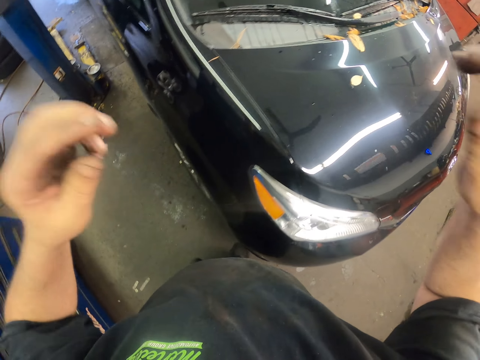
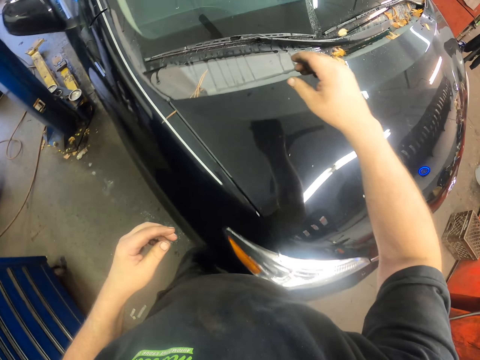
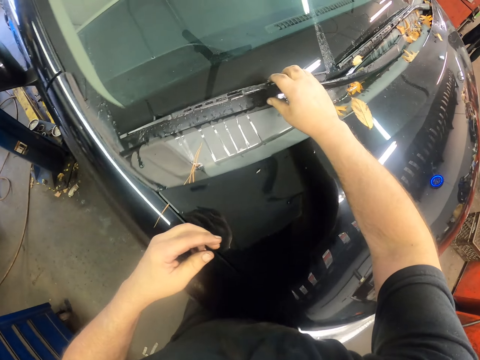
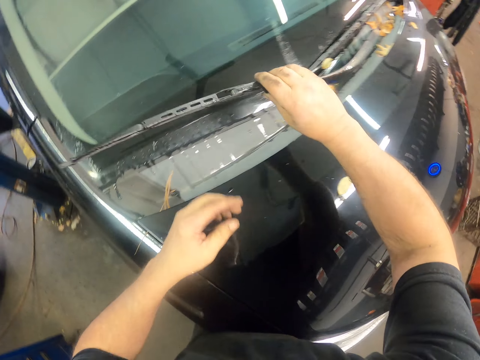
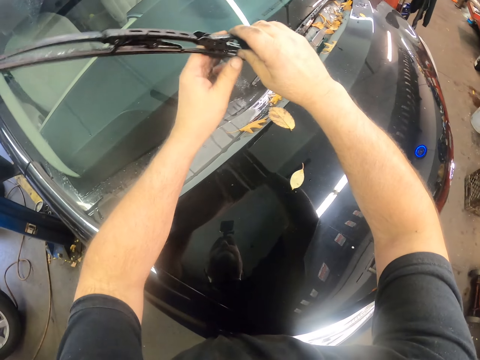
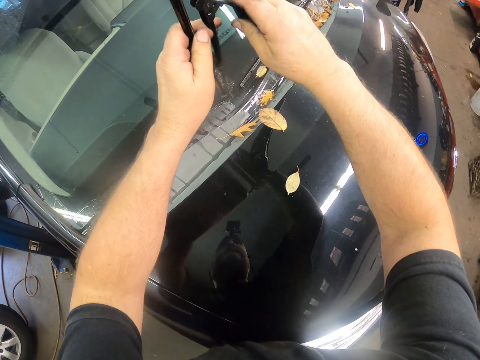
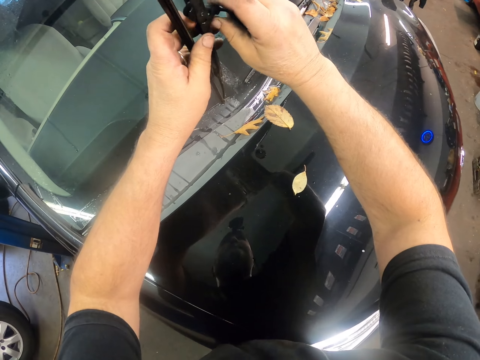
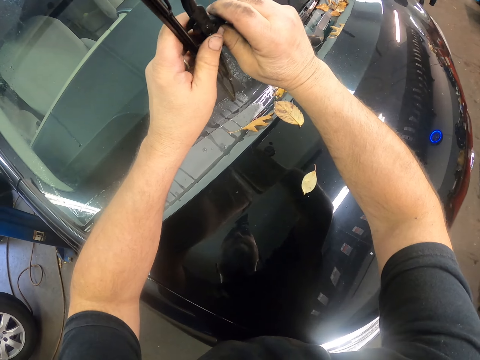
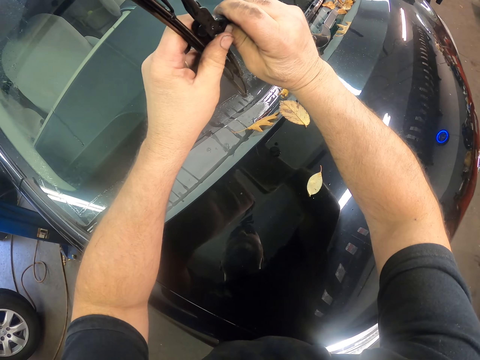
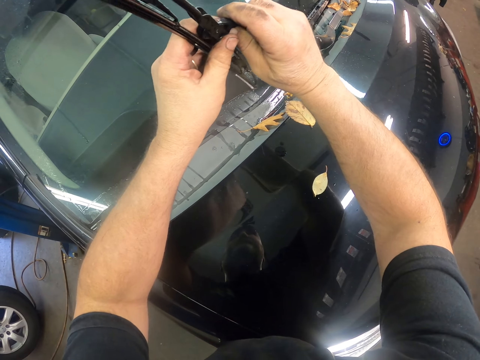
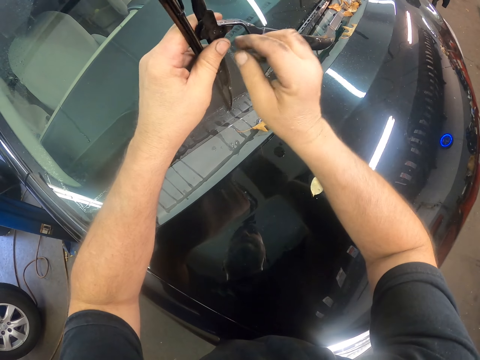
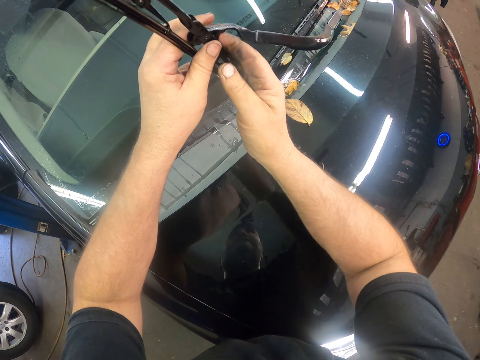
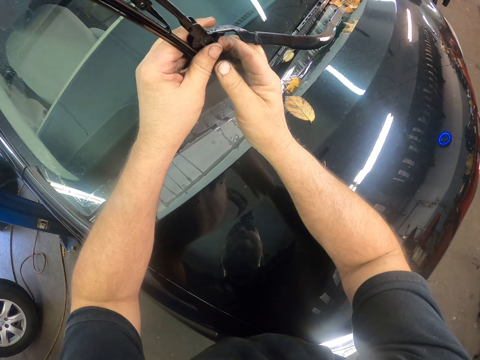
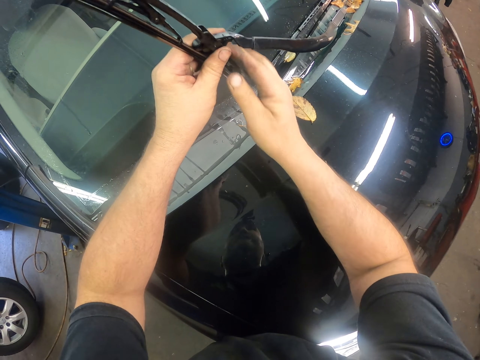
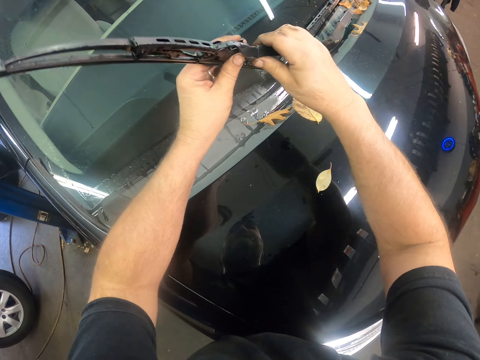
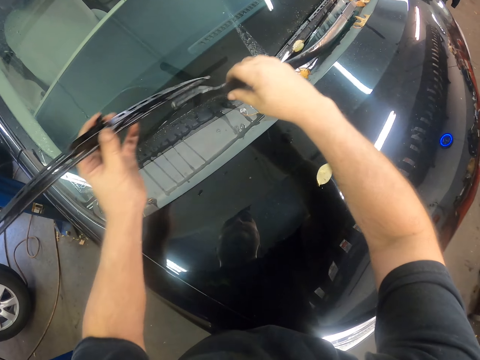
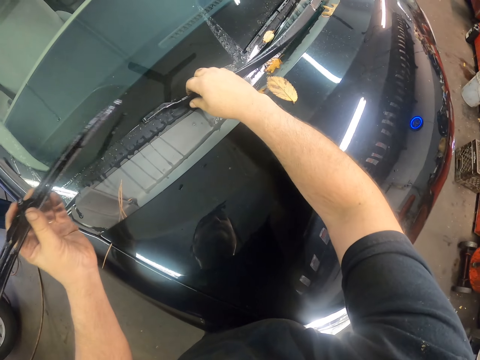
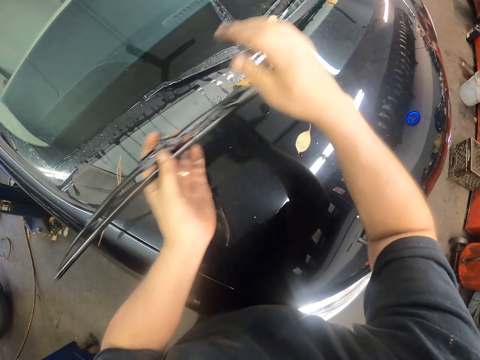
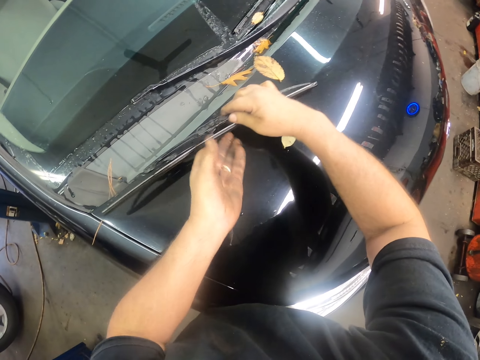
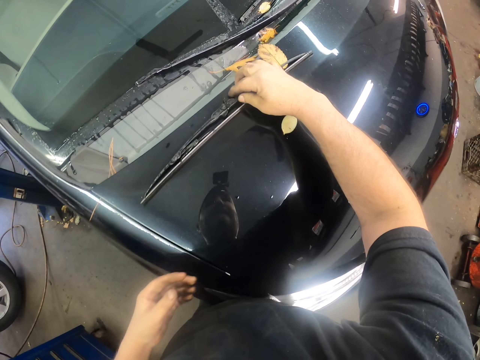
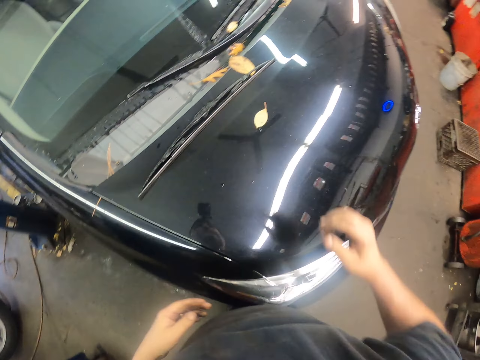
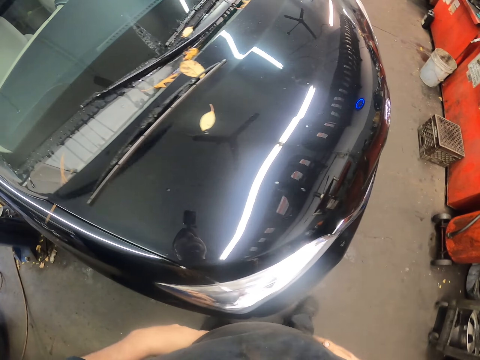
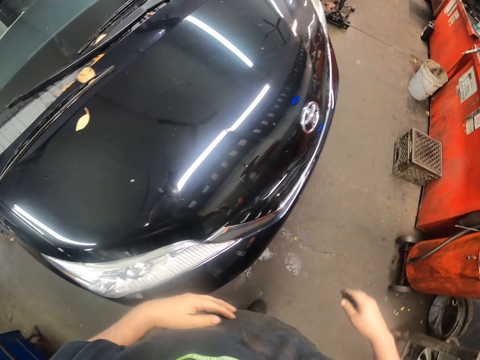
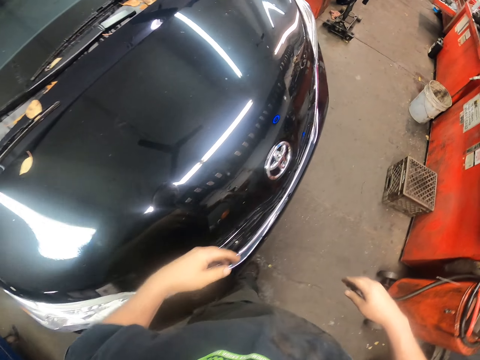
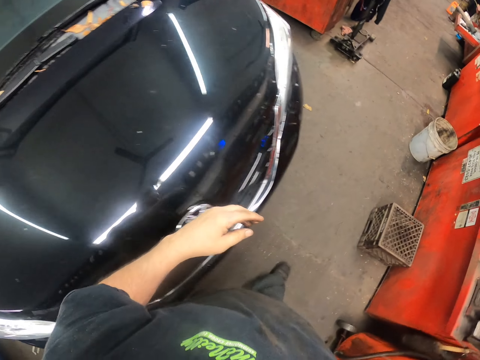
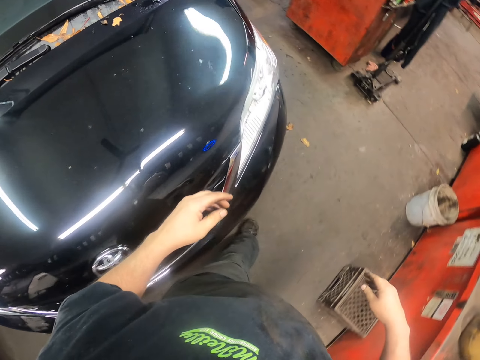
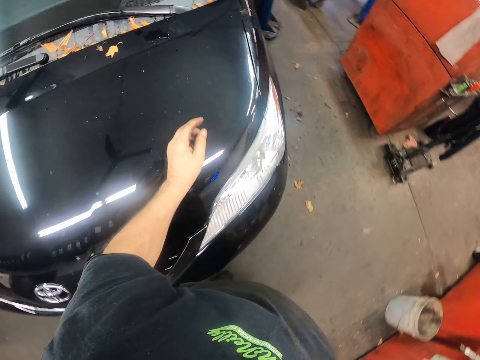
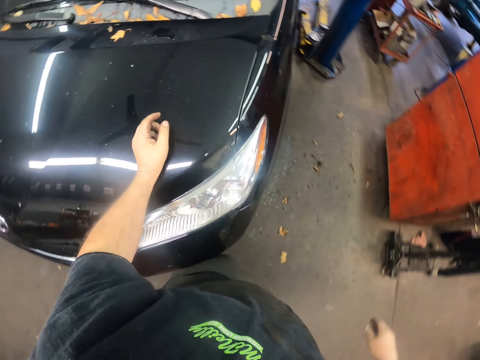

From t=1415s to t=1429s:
The camera wearer holds the windscreen wiper. They remove the wiper. They dismantle the windscreen wiper. They drop the wiper on the bonnet. They walk around the car.

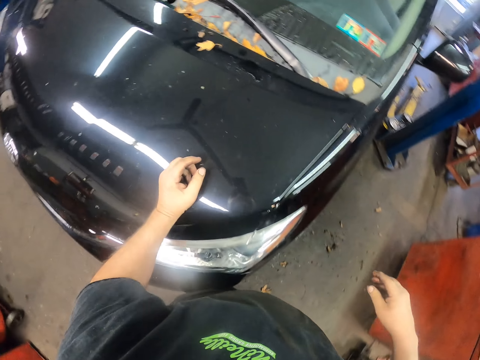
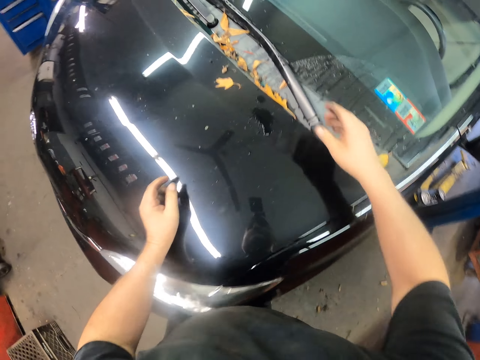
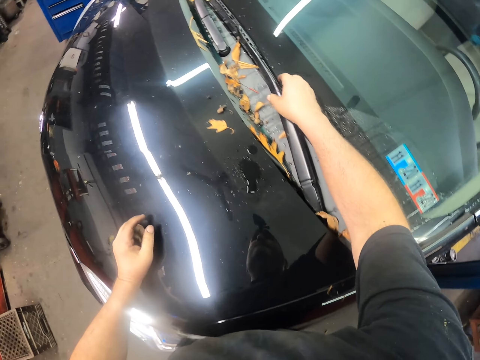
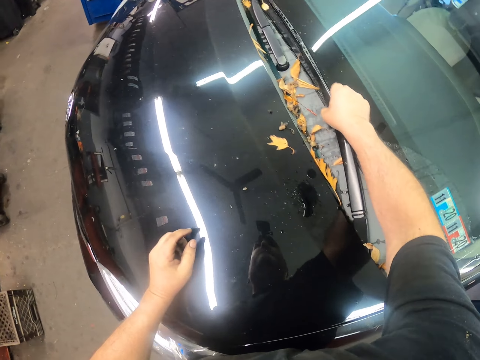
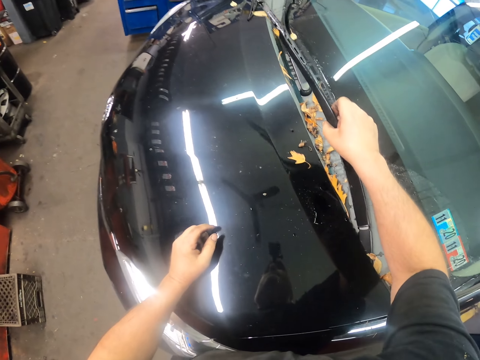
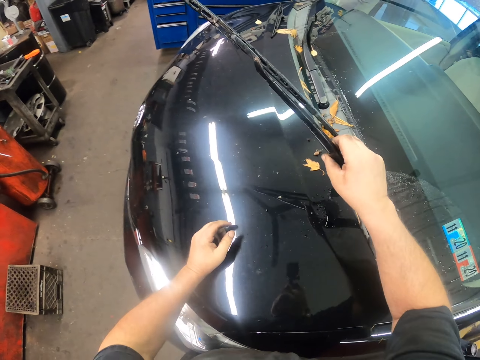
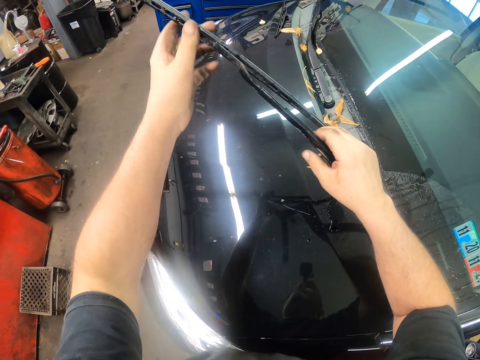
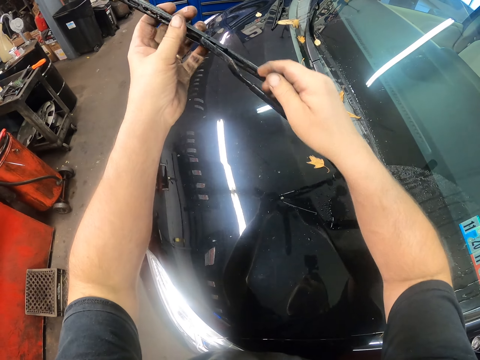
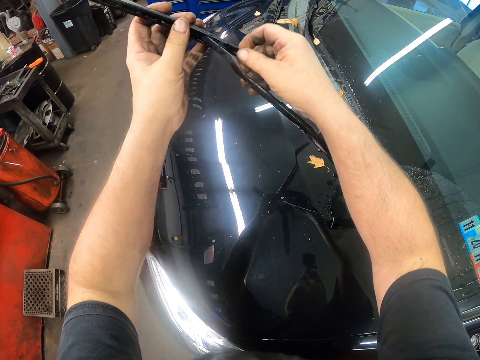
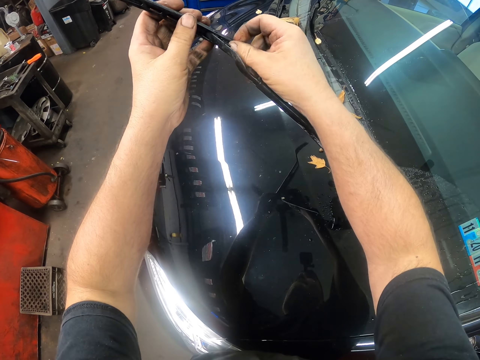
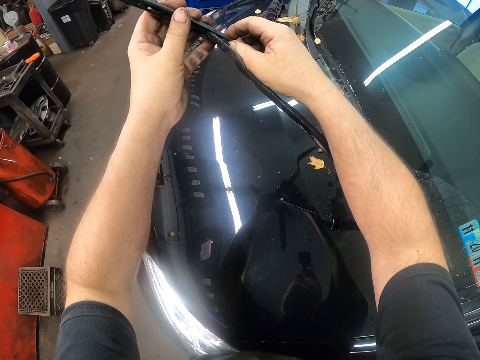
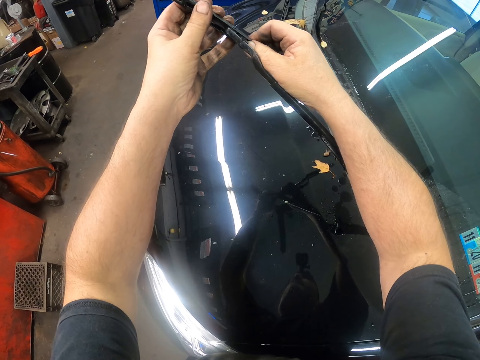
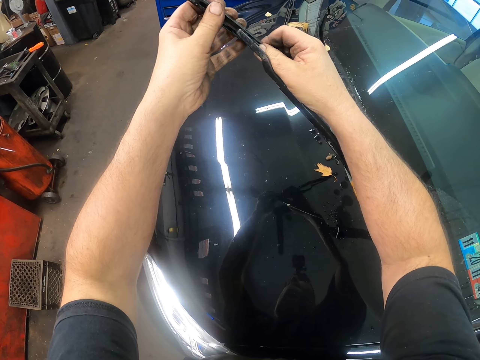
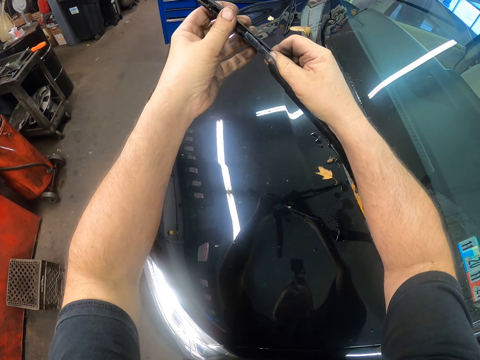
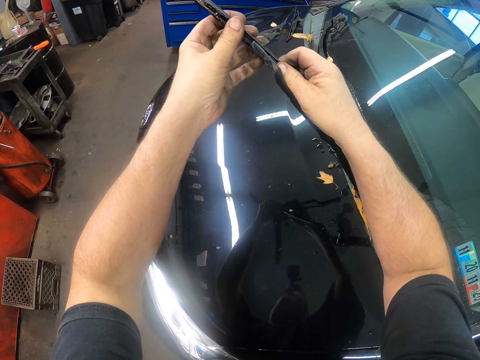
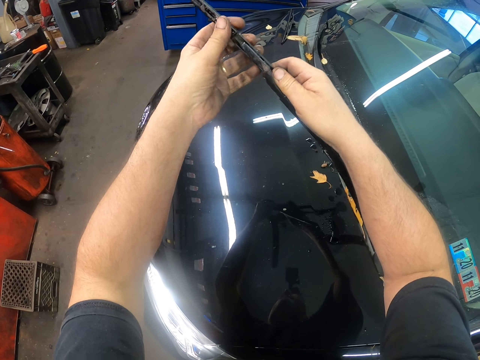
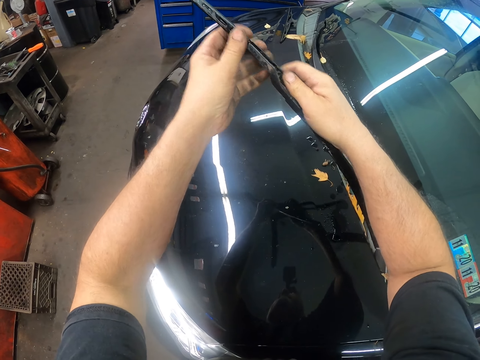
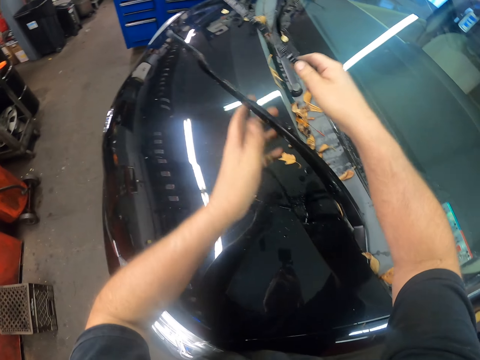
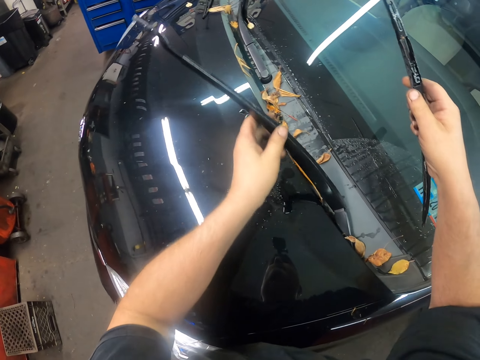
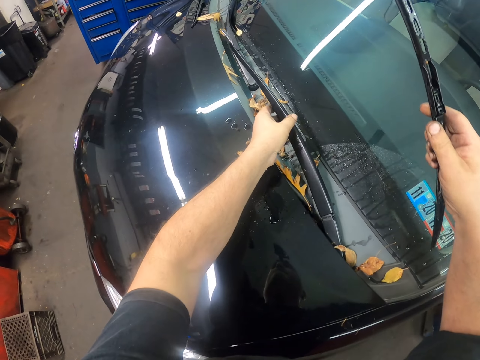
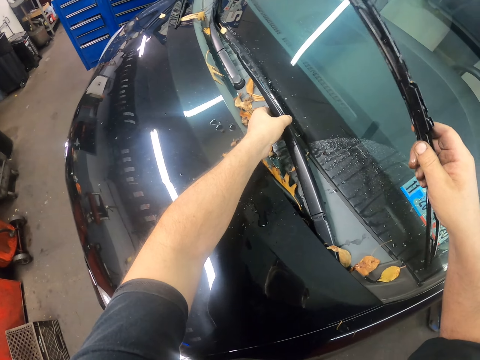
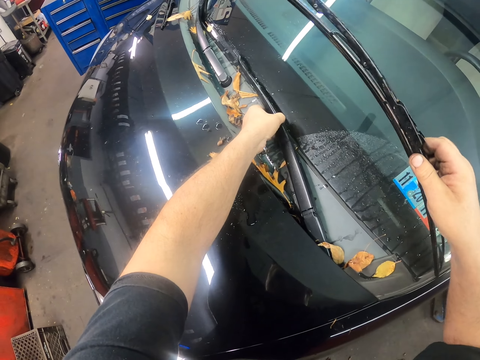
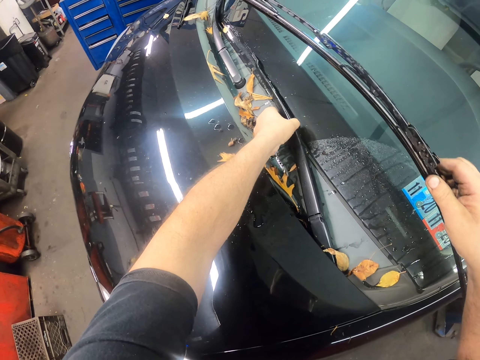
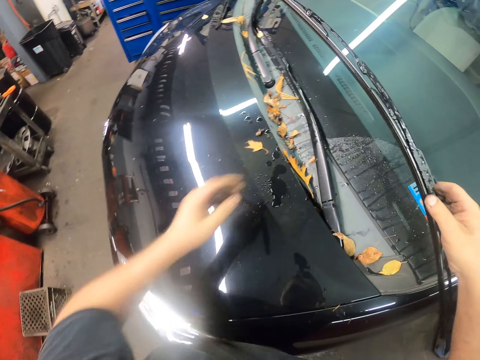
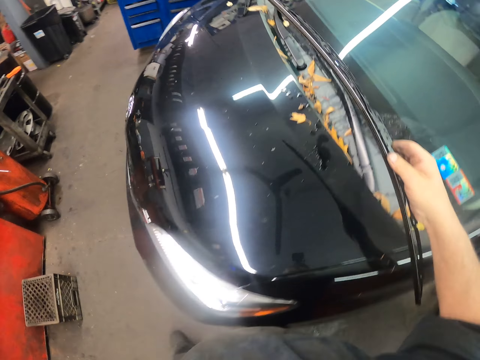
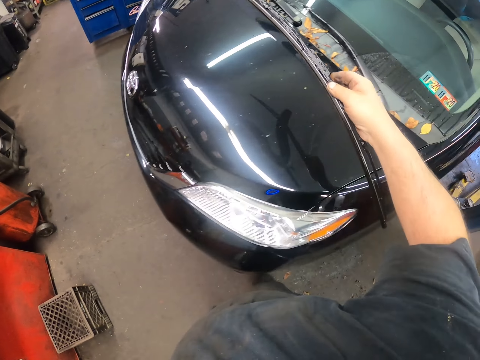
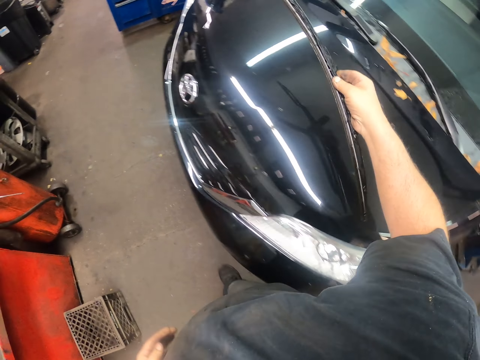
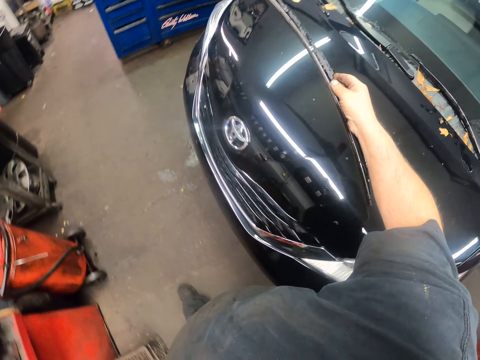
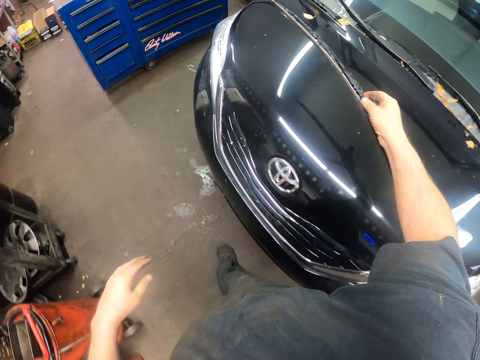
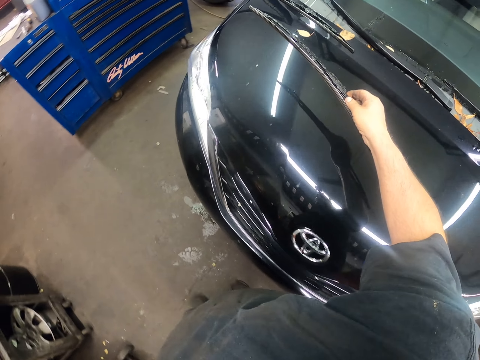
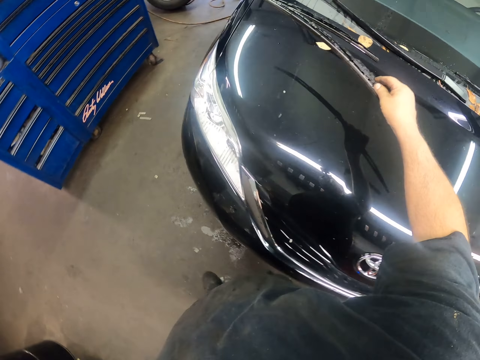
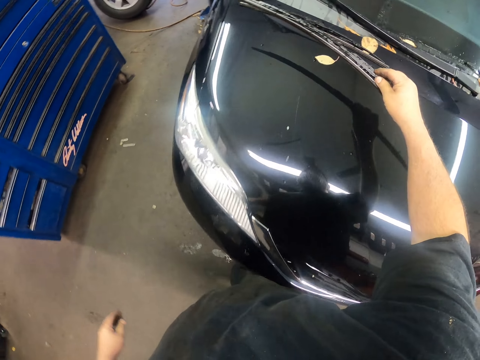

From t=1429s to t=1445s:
The camera wearer picks up a wiper. They hold the windscreen wiper. They remove the wiper. They dismantle the windscreen wiper. They walk around the car and place the wiper on the bonnet.
